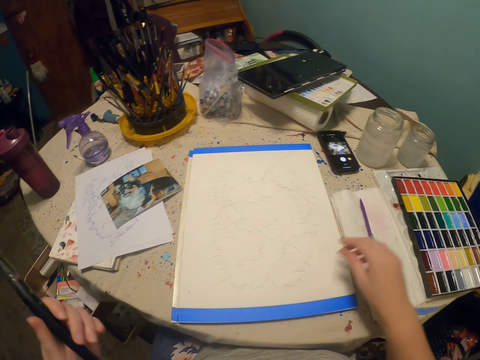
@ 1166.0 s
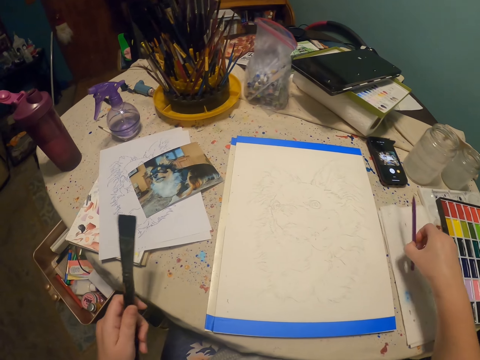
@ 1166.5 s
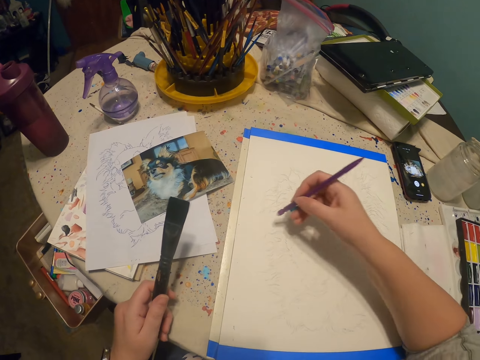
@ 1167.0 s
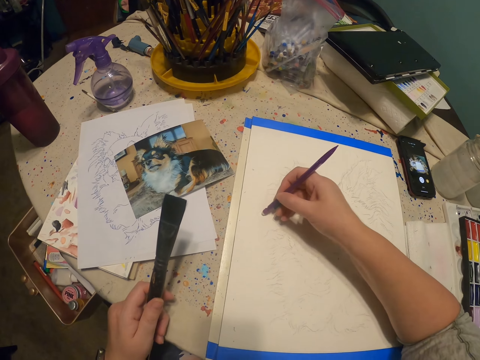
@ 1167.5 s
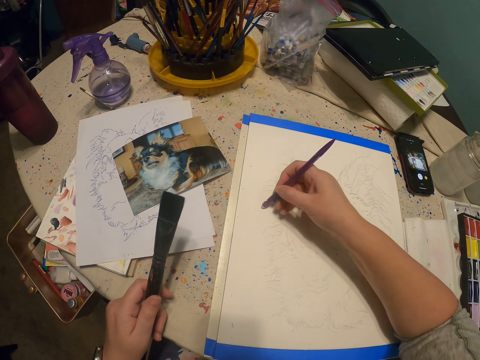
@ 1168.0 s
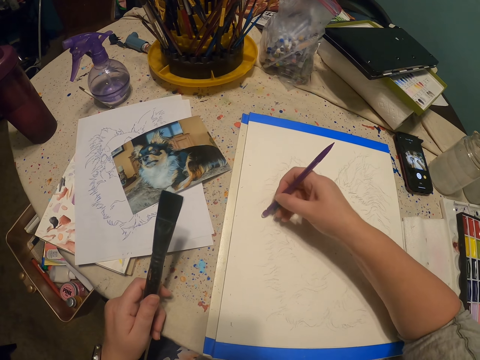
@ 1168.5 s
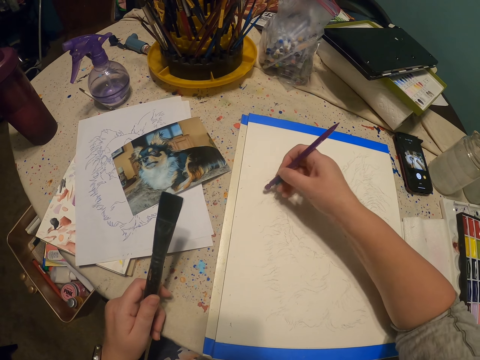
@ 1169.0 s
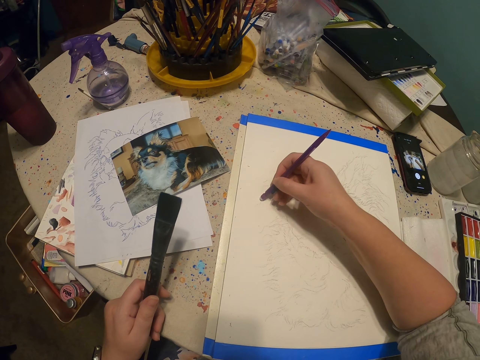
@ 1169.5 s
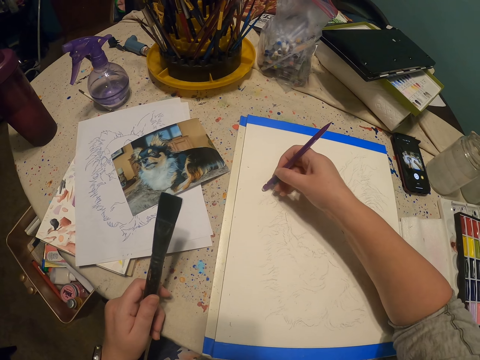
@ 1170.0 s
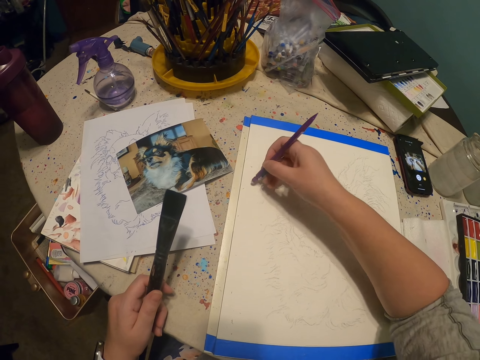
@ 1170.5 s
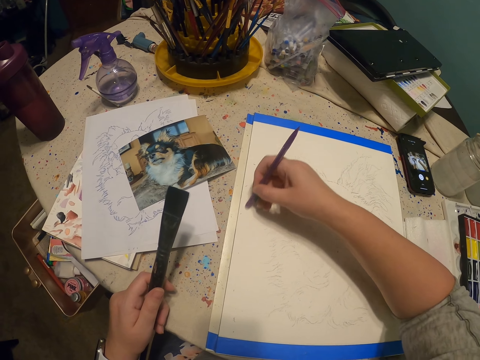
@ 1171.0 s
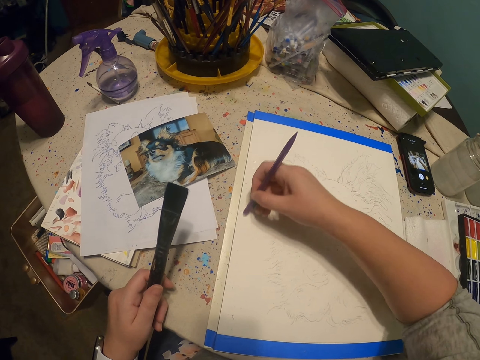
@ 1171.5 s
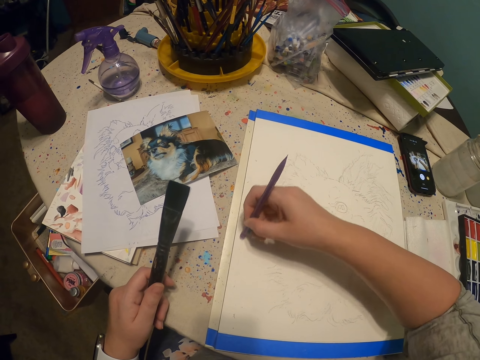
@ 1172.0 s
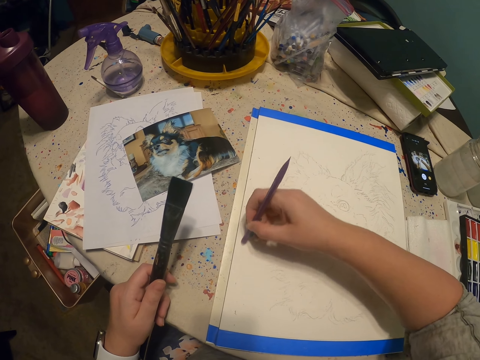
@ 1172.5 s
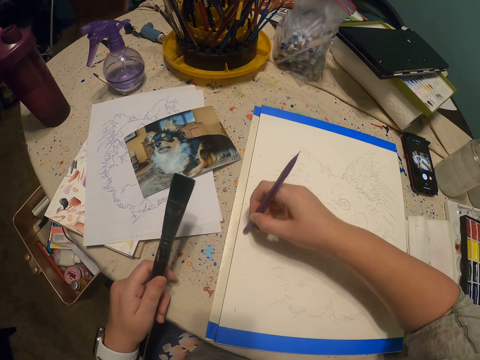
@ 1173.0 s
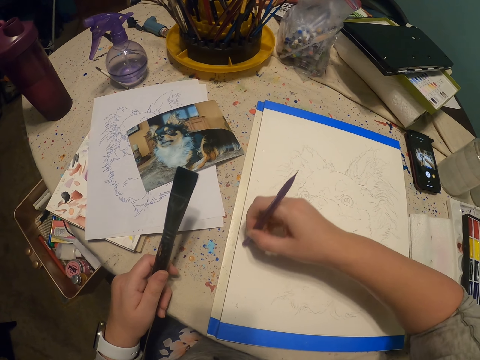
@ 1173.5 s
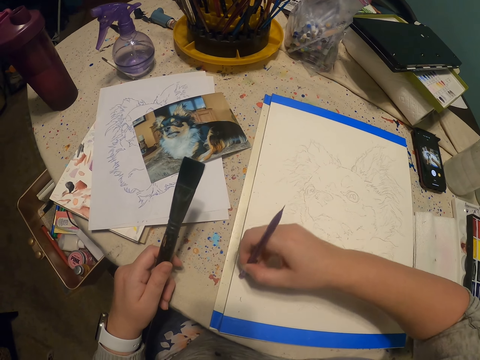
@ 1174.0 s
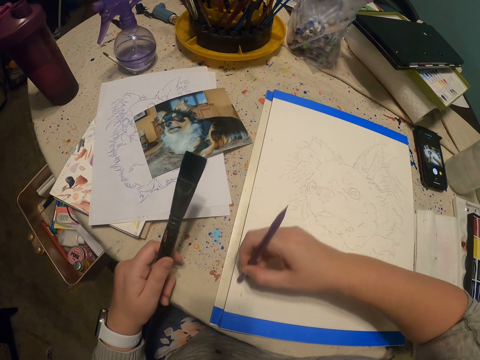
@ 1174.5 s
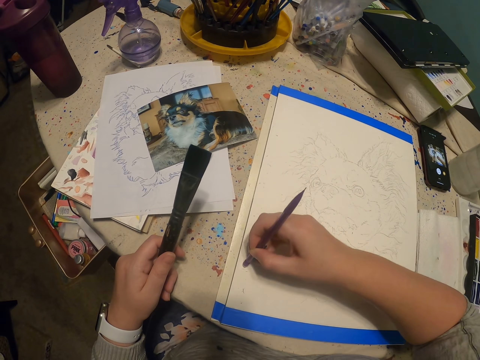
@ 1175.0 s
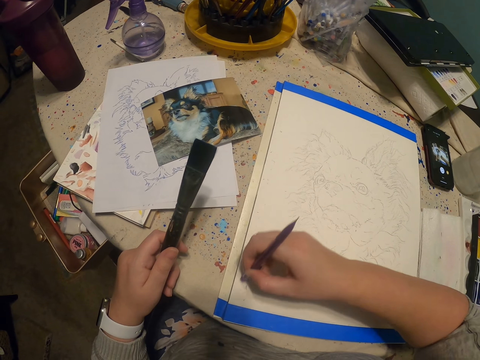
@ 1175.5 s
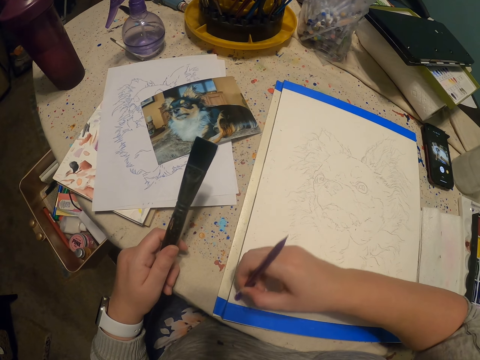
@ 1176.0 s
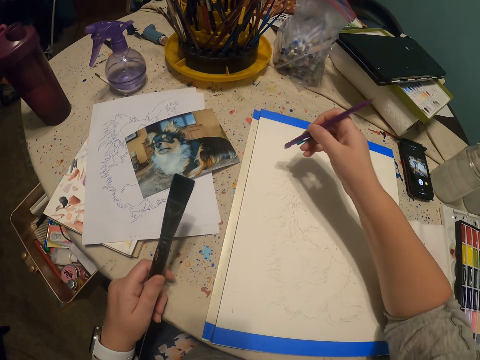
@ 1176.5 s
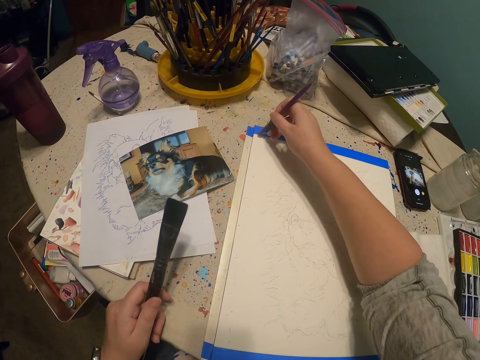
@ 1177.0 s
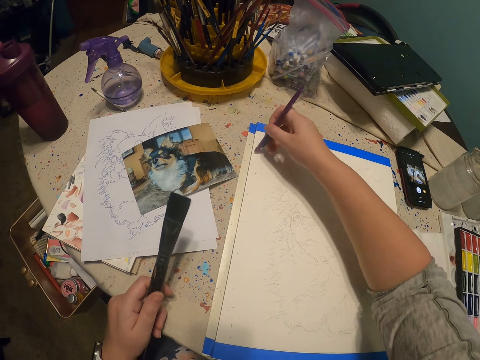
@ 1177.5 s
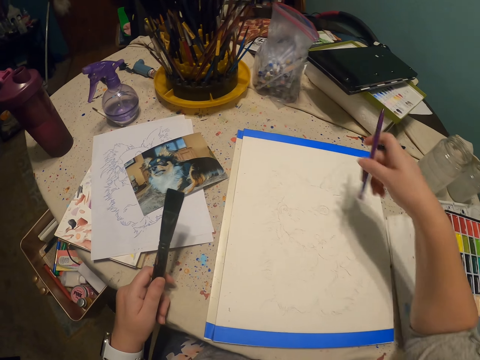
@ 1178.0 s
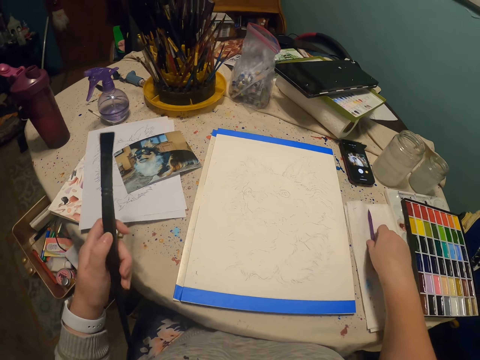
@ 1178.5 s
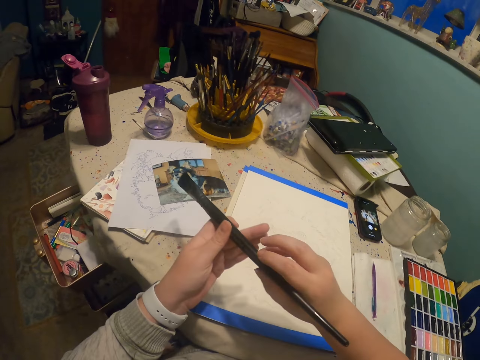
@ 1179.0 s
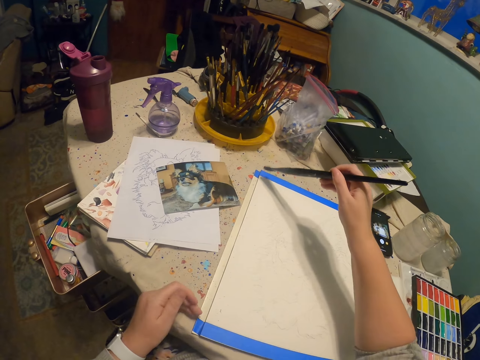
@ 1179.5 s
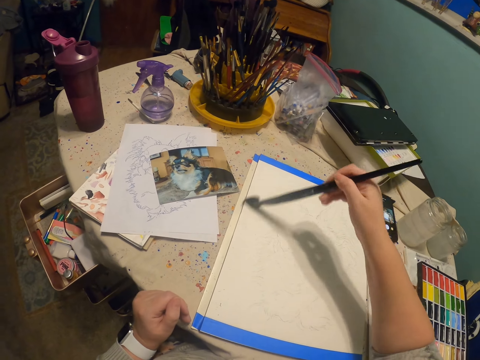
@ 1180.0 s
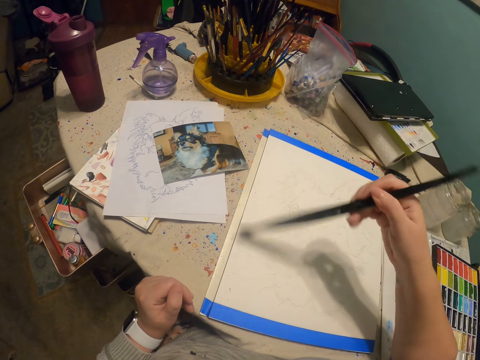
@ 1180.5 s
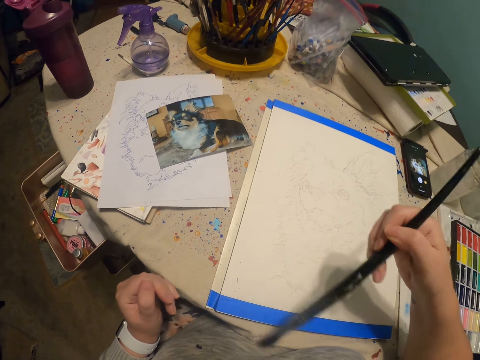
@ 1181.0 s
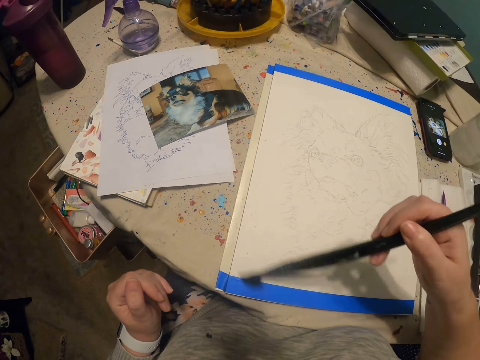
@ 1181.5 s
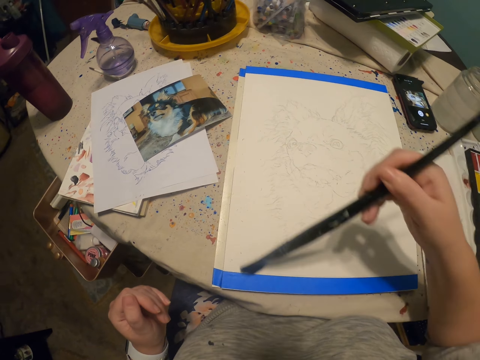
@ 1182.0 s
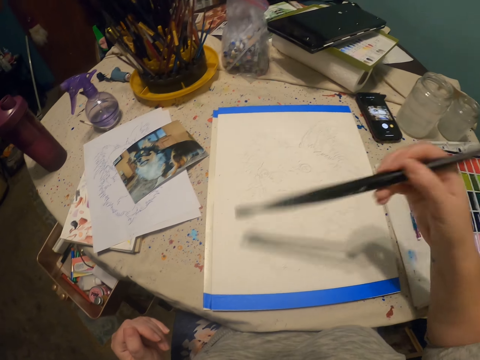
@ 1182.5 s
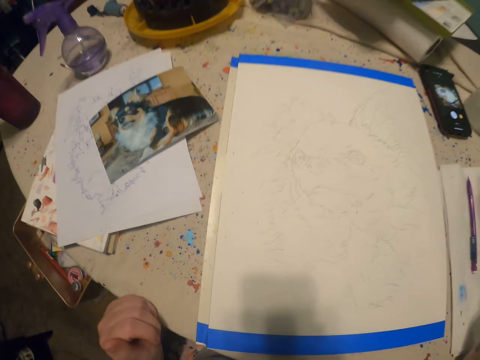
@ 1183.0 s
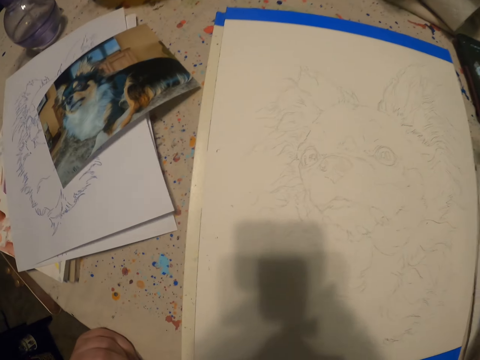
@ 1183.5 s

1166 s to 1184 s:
The camera wearer switches a paint brush to the other hand. They pick up a paint pen from the table. They put a hand on the table. They rub a sketch with a rubber. They put down the paint pen. They switch the paint brush to the other hand. They wipe a drawing book with the paint brush.

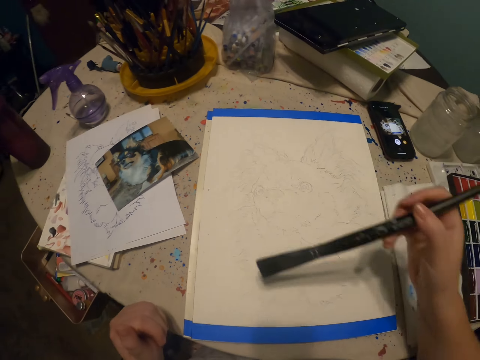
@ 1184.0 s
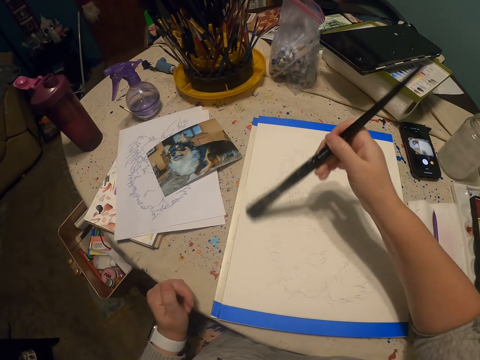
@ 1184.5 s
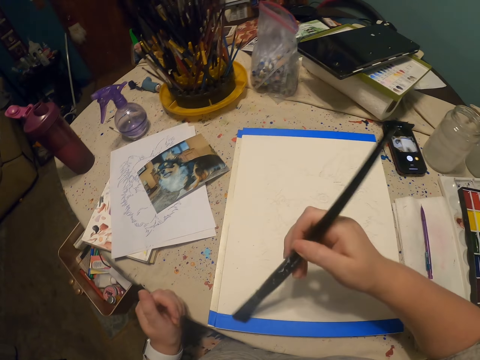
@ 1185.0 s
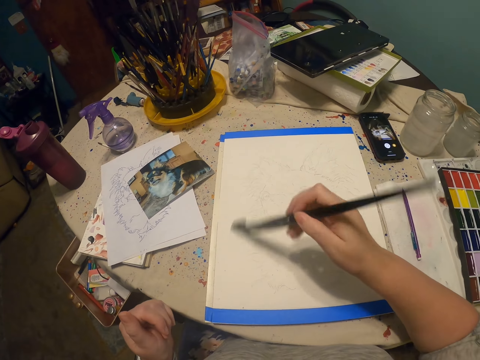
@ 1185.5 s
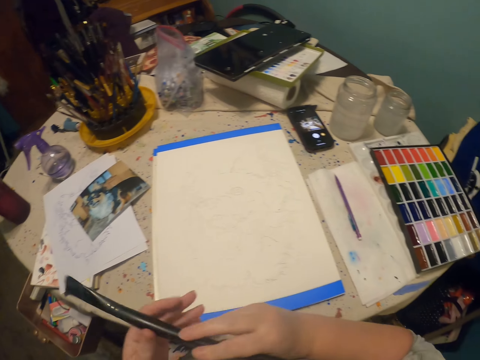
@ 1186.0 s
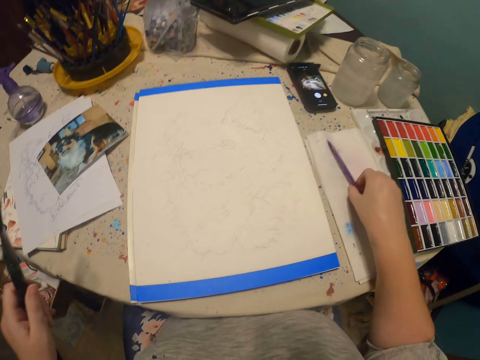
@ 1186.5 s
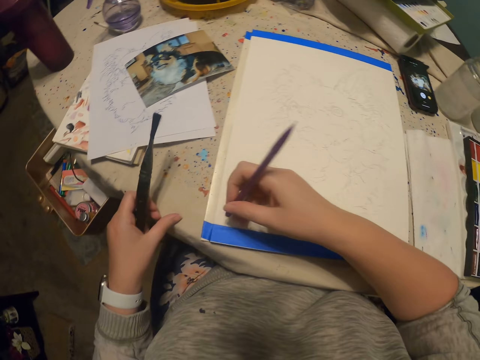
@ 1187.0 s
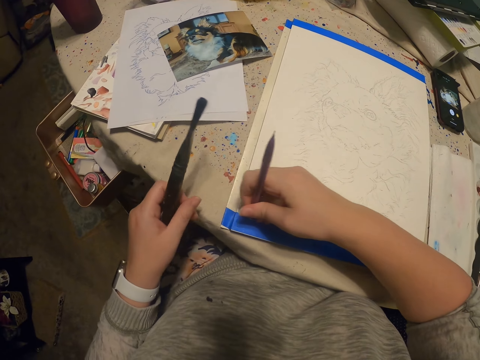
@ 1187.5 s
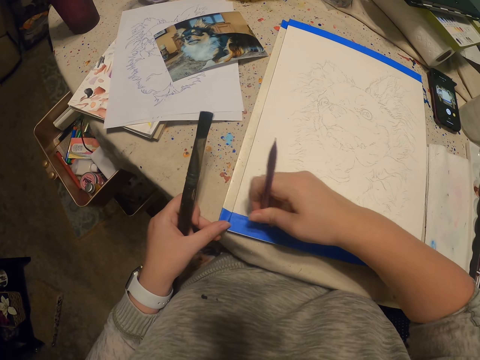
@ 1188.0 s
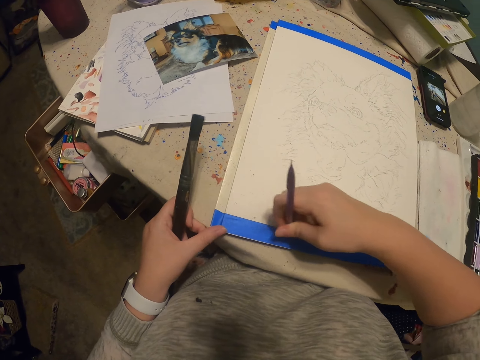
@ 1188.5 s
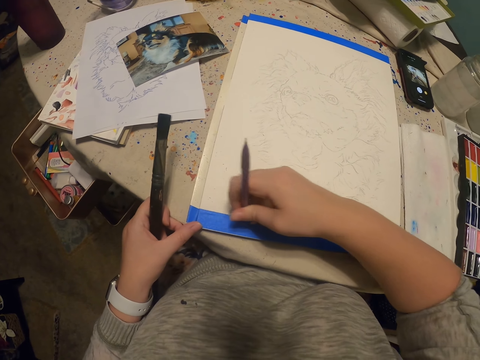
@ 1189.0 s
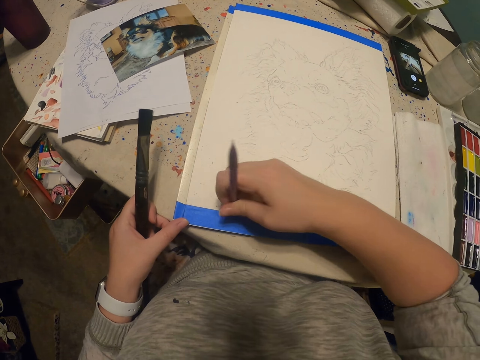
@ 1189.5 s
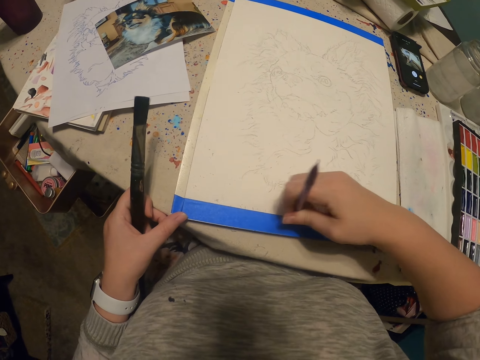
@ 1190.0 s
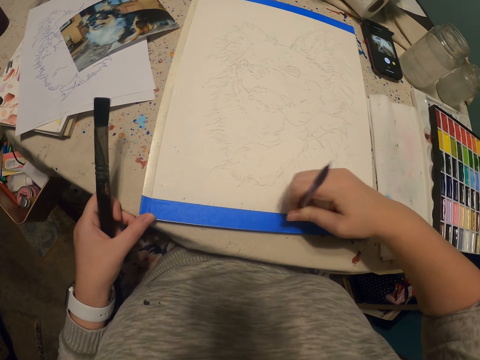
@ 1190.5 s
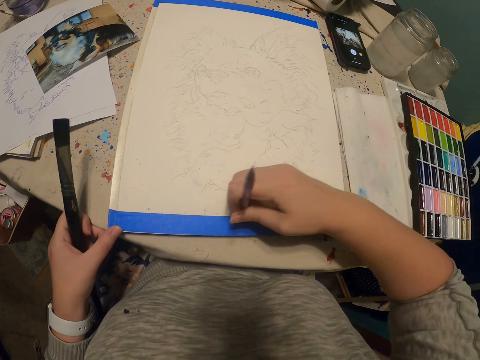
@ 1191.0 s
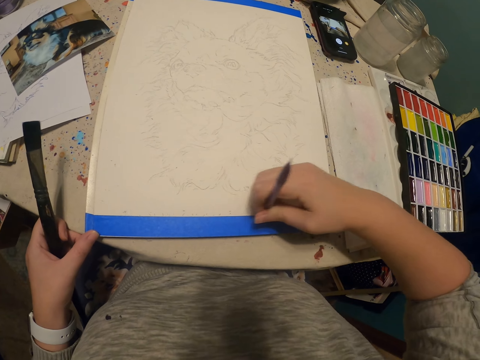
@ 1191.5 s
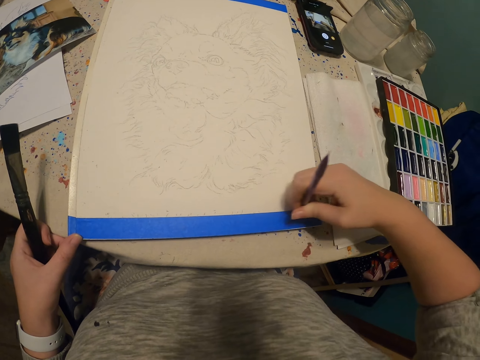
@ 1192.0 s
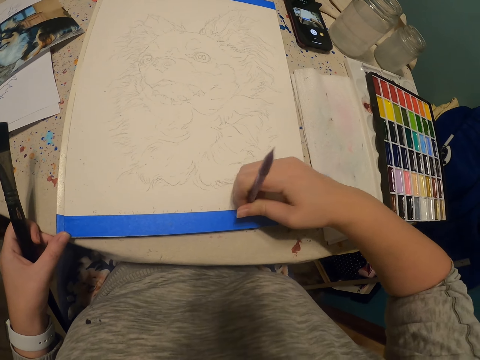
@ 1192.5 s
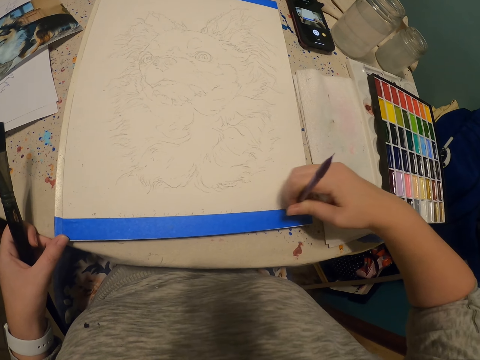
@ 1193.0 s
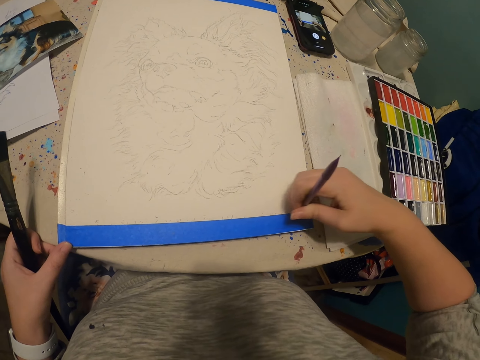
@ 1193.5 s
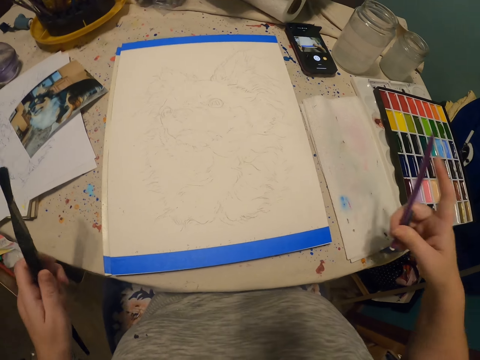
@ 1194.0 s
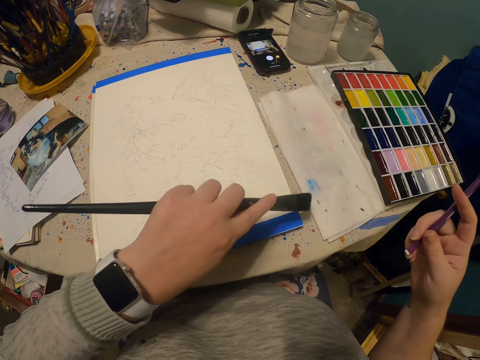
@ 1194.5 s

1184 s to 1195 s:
The camera wearer switches a paint brush to the other hand. They pick up a pen or paint brush from the table. They rub a sketch with a rubber.
